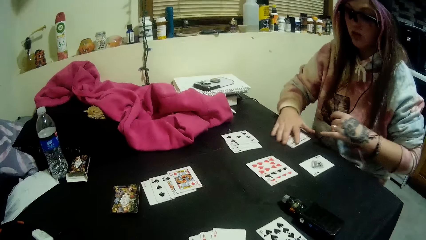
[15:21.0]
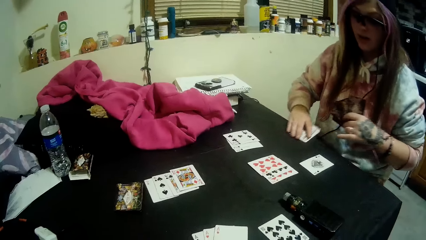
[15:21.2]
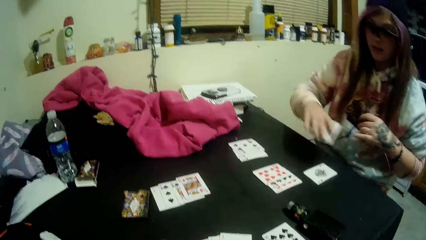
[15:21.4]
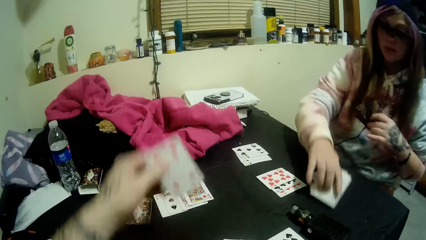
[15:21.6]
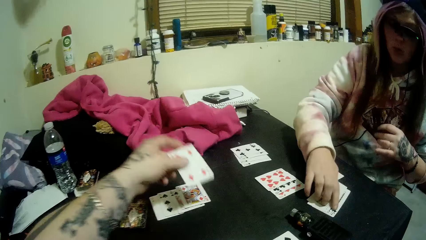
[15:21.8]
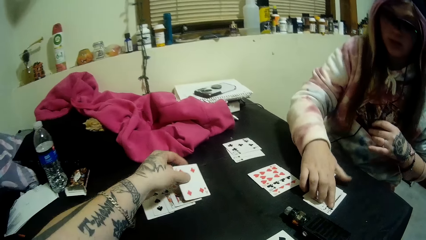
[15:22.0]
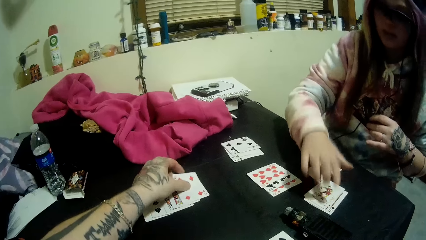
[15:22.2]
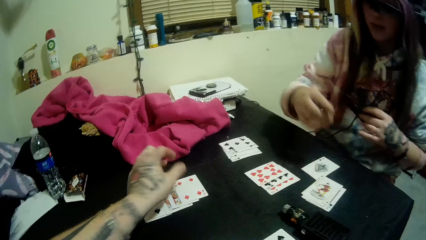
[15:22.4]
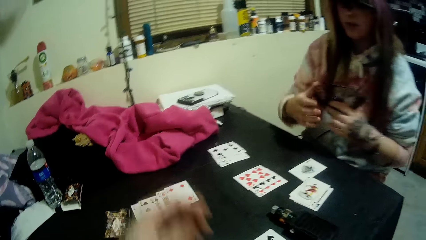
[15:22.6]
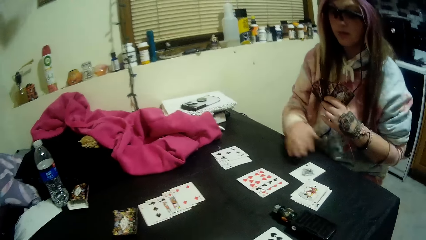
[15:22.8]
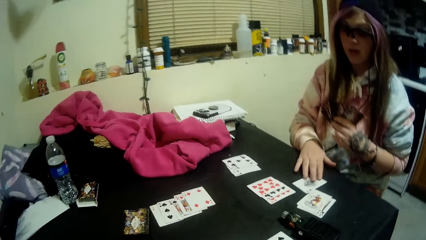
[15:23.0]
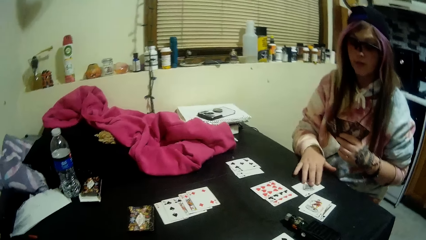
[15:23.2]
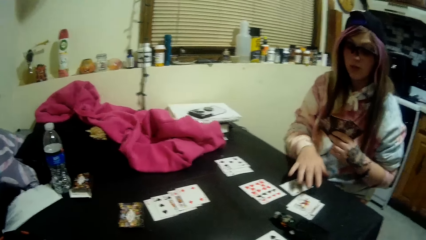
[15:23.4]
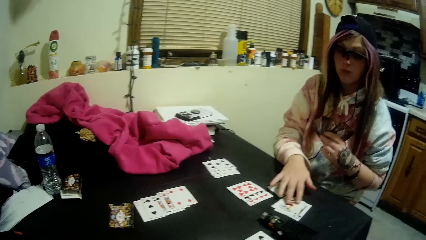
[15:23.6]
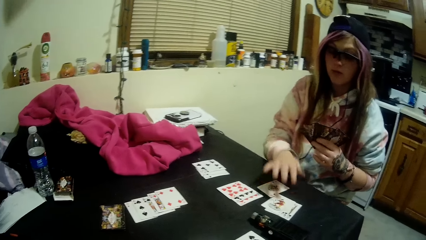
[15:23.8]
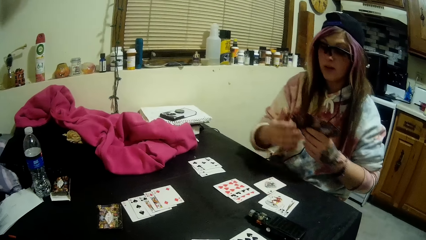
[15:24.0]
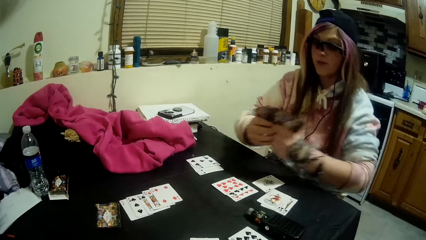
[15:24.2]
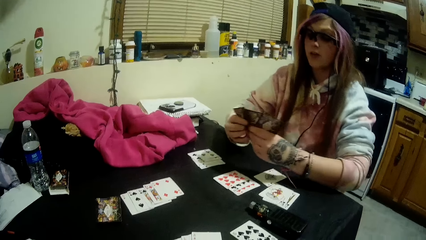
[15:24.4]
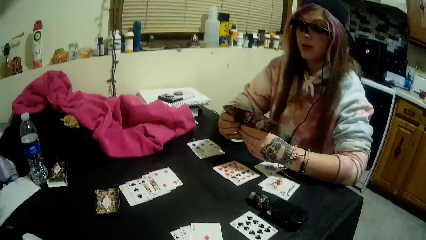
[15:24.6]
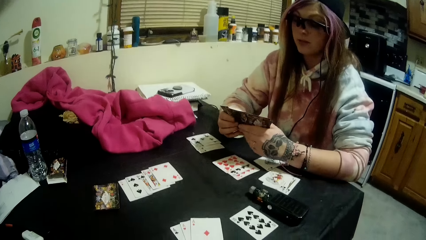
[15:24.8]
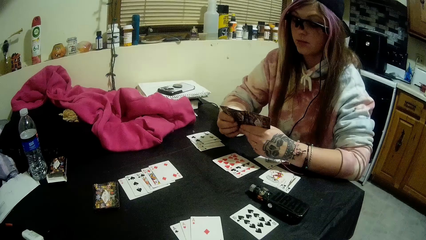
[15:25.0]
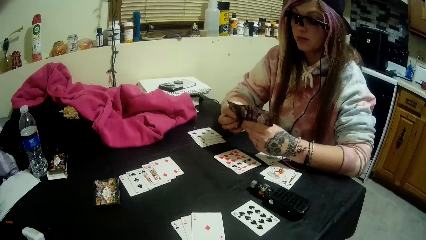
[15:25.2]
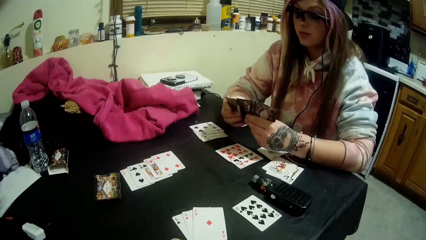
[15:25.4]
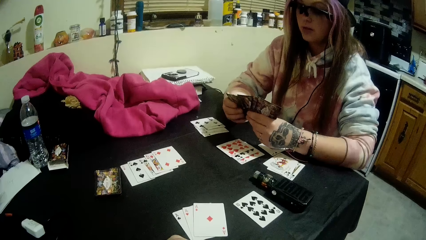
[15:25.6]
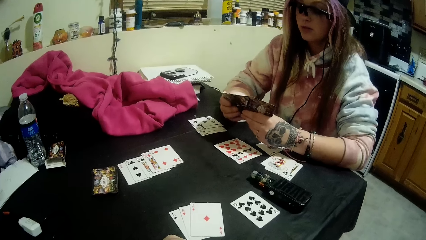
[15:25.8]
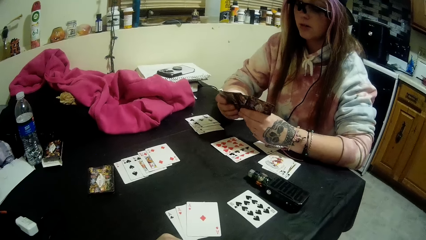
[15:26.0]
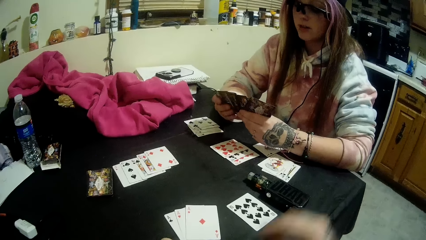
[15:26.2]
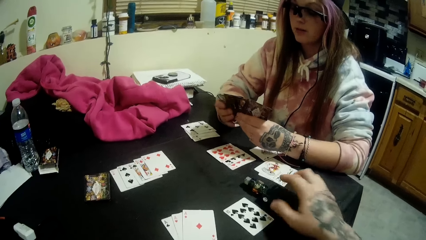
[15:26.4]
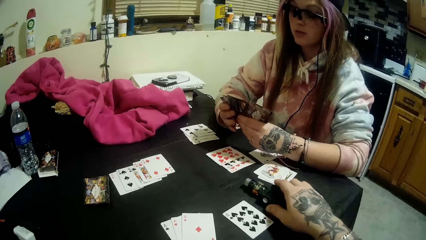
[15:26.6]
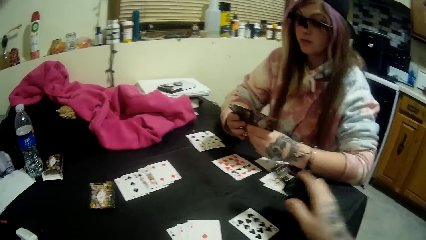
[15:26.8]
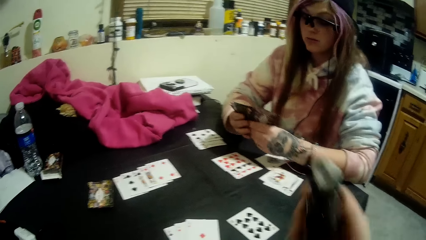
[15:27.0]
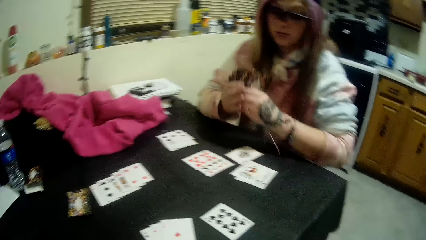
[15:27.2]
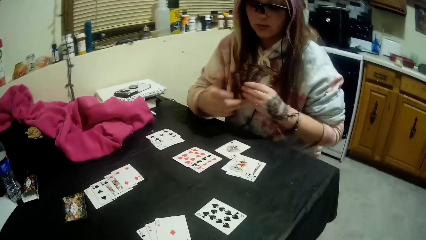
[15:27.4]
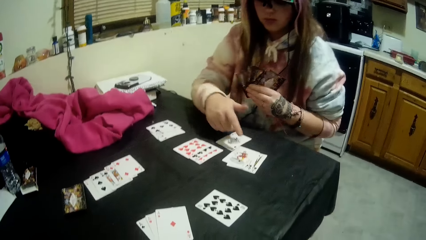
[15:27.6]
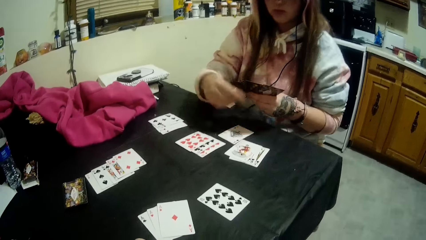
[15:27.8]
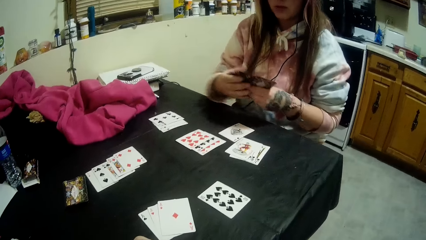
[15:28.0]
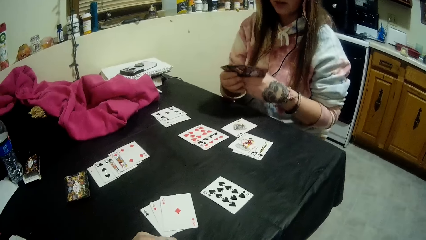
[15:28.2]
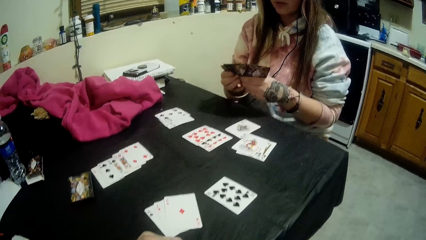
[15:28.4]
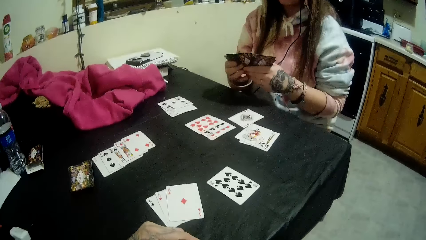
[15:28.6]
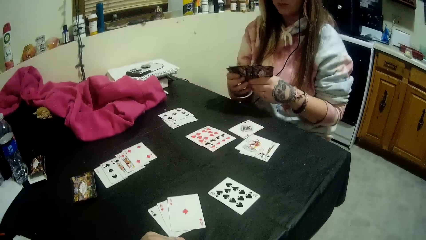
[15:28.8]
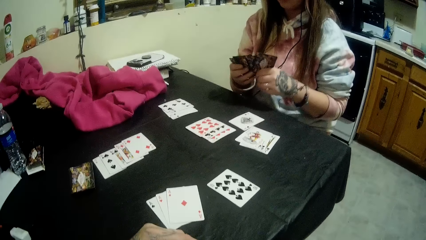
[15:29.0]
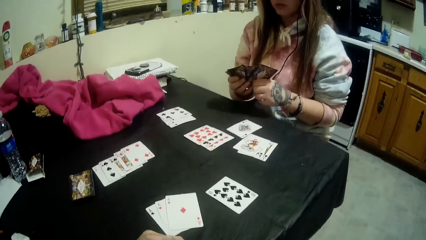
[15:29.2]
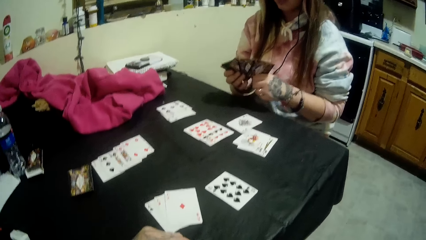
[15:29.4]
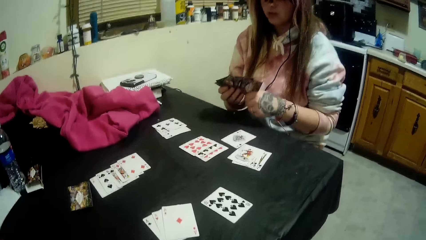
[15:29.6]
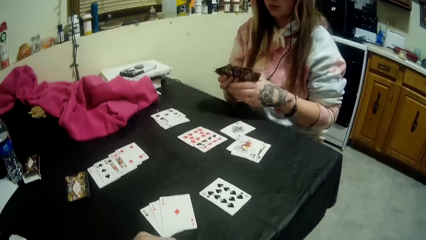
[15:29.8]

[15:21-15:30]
The lady converses. The lady picks the cards. The lady moves the cards to another side of the table with her right hand. The lady puts the cards on the table. The camera wearer drops another card onto the table beside the stack of cards with his left hand. The lady adjusts the cards on the table with her right hand. The lady moves the hands. The lady holds the cards in her left hand with both hands. The lady arranges the cards. The camera wearer picks the vaping bottle from the table with his right hand. The lady moves the hands. The lady arranges the cards.

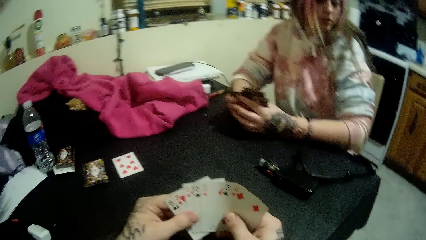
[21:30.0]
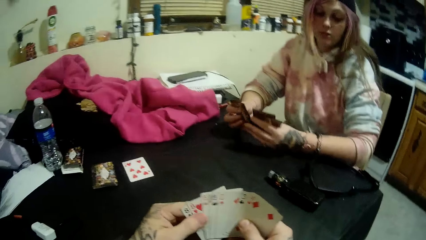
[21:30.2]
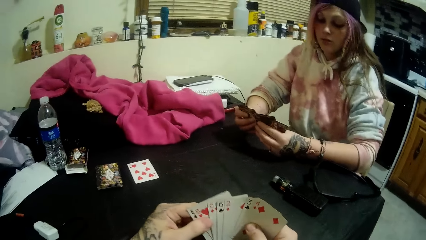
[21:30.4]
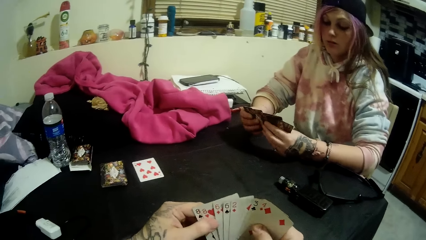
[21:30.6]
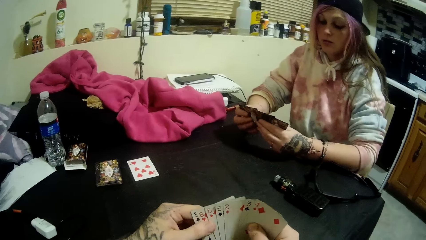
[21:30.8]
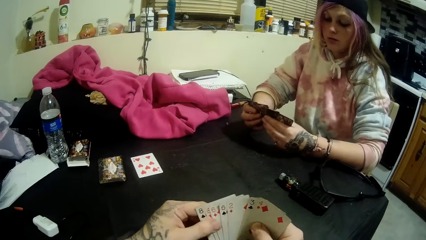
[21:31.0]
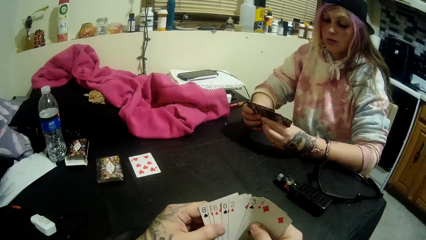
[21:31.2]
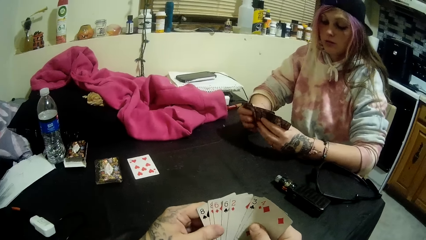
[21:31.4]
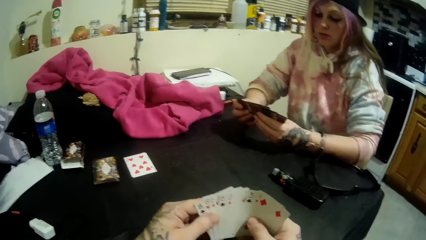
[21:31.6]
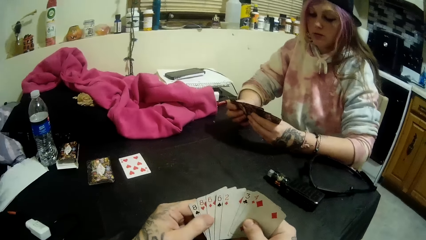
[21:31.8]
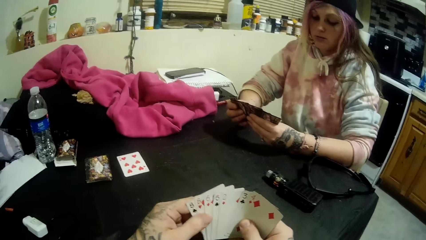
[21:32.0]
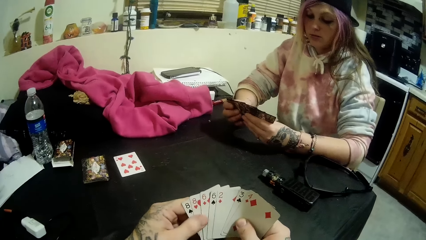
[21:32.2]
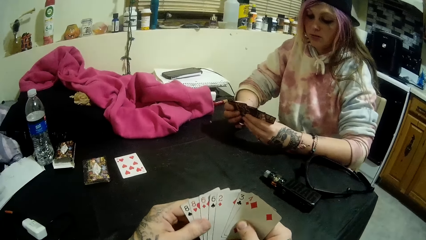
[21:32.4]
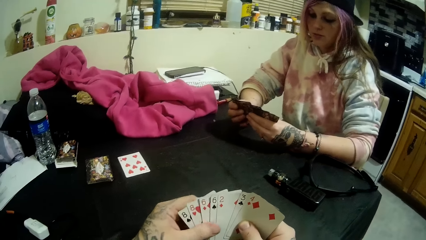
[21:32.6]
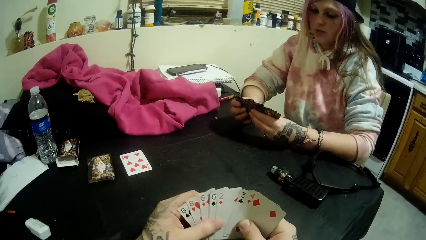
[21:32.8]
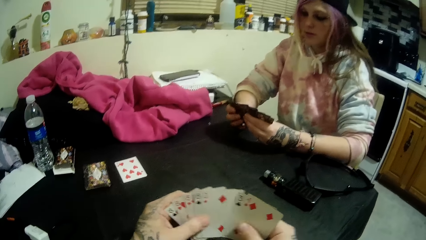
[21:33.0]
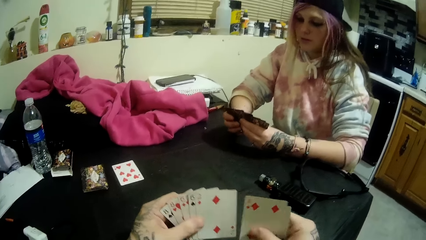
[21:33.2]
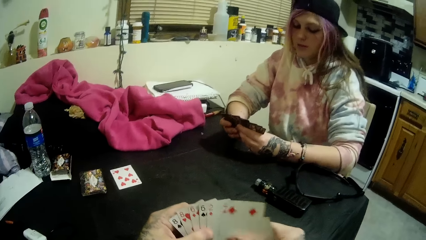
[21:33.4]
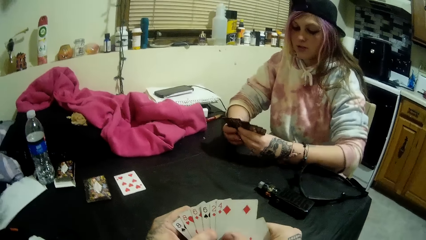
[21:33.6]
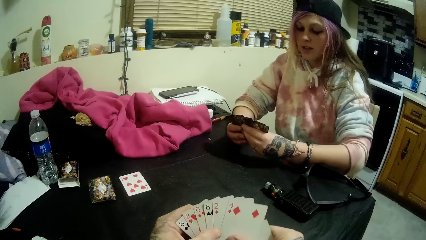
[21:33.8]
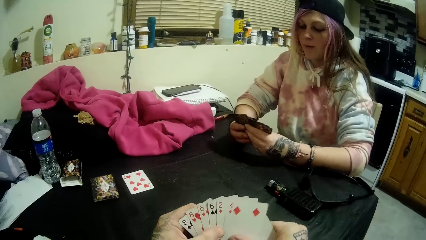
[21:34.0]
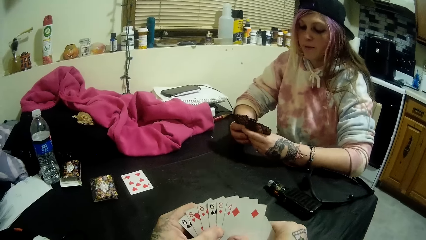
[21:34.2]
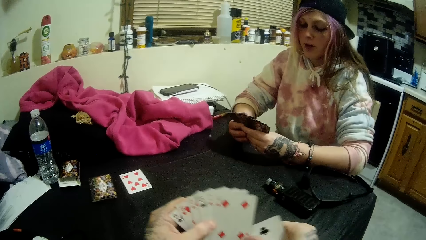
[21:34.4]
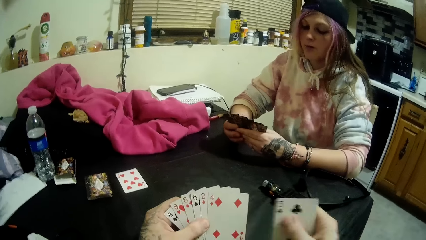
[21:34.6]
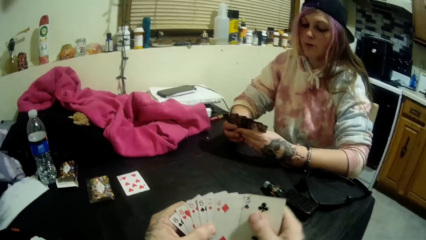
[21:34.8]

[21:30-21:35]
The camera wearer inspects the cards on his hands.

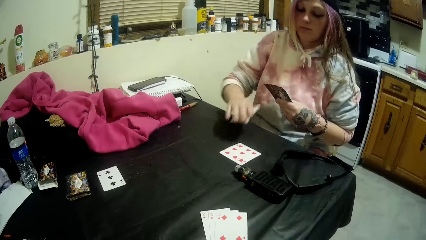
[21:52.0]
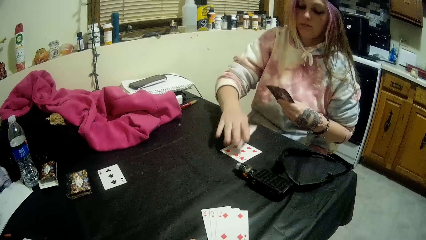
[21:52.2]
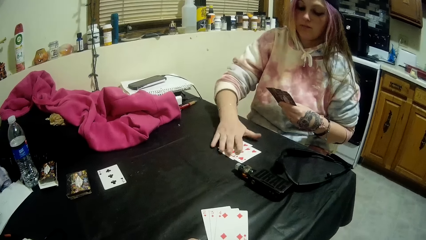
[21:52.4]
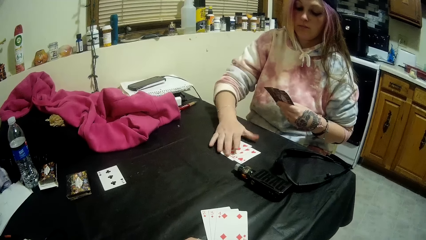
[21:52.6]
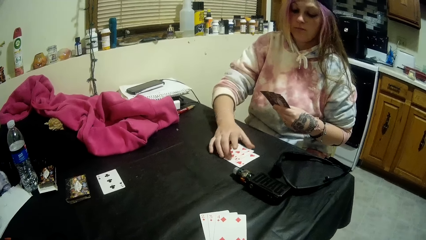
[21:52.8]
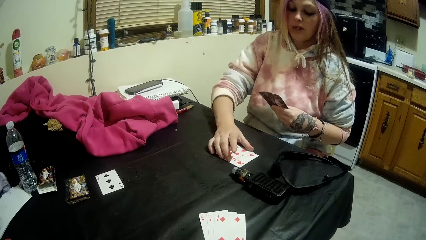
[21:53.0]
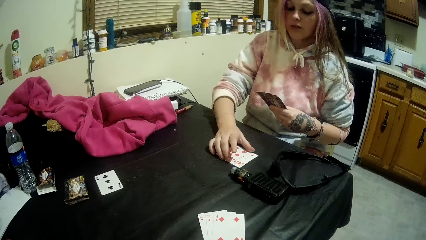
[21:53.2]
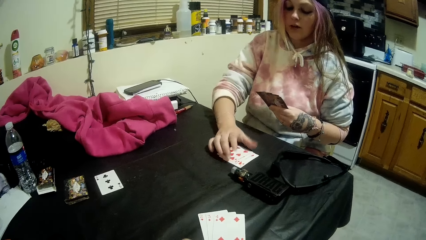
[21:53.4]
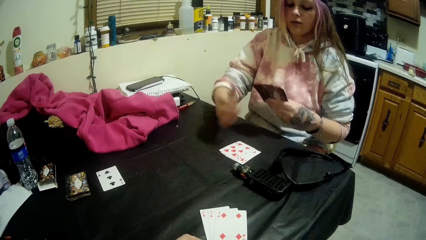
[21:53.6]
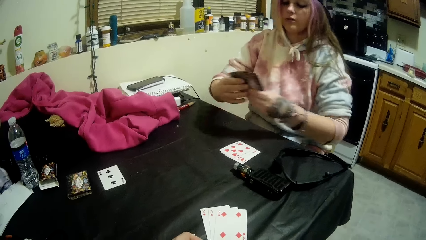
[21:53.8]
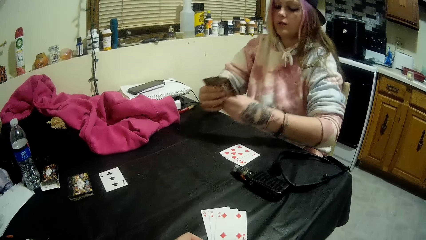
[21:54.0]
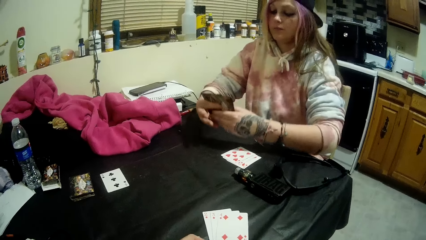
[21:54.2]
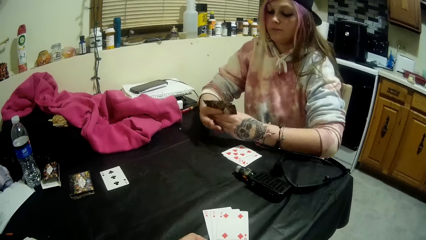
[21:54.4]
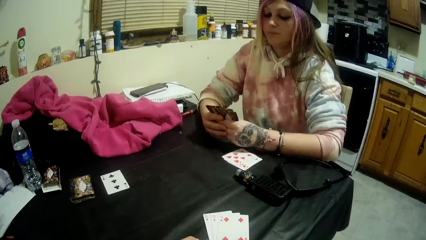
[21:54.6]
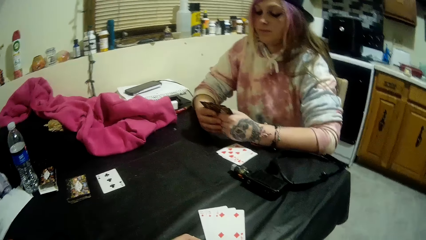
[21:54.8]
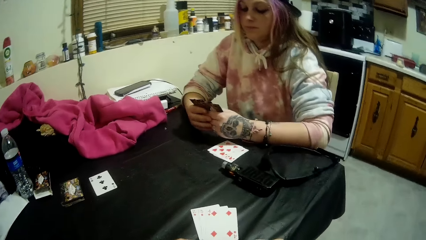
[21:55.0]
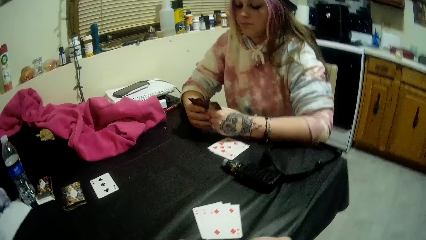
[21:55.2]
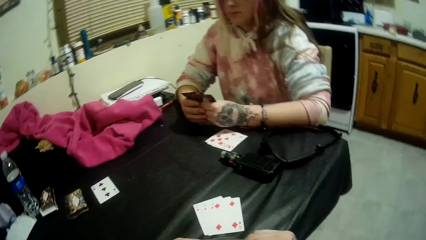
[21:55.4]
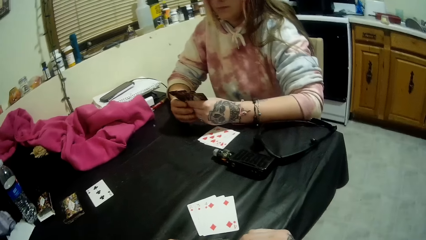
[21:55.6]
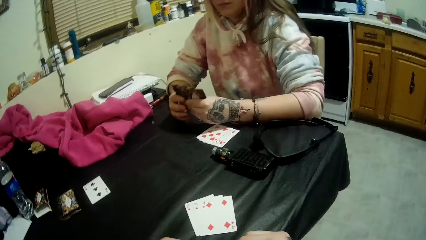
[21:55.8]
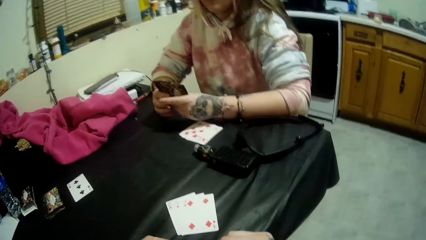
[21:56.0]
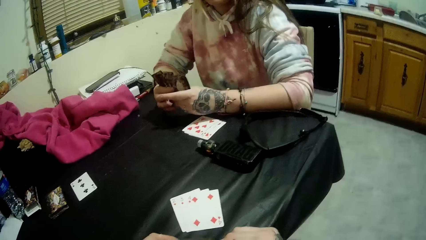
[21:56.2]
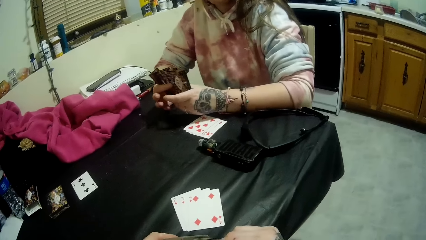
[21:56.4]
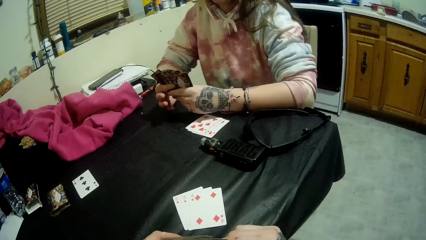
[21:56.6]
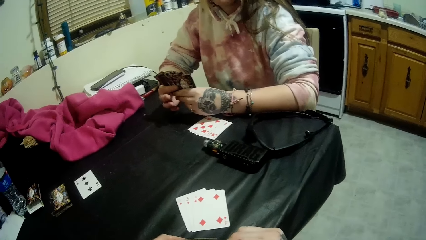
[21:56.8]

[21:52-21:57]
A lady places cards on the table. The lady moves another card on the table with her right hand on top of another card. The lady holds the cards in her left hand with both hands. The camera wearer stares at the lady.
